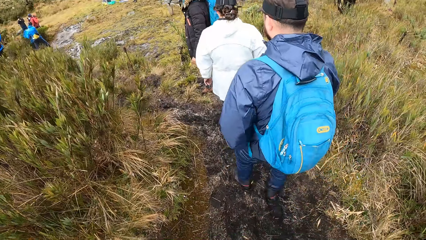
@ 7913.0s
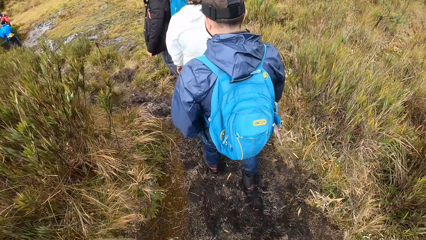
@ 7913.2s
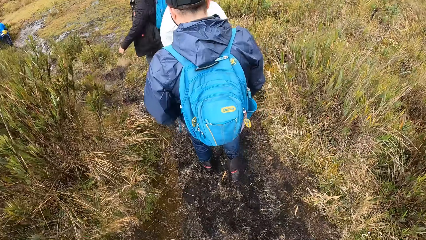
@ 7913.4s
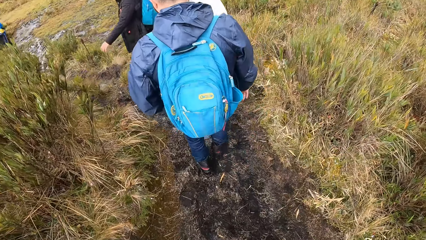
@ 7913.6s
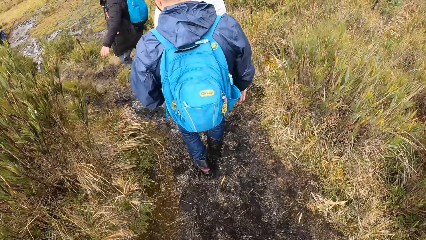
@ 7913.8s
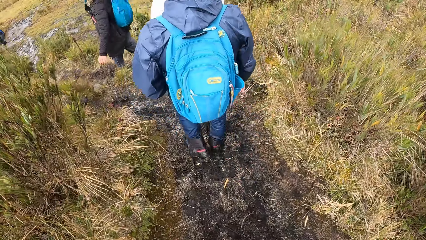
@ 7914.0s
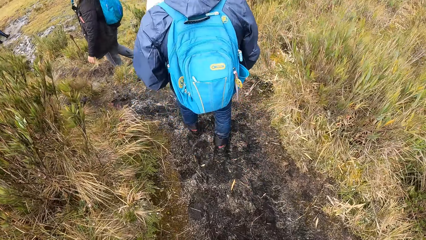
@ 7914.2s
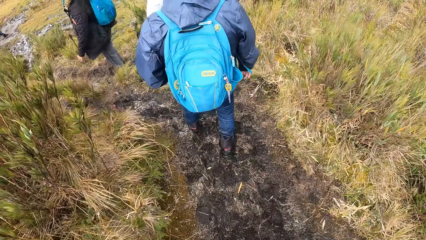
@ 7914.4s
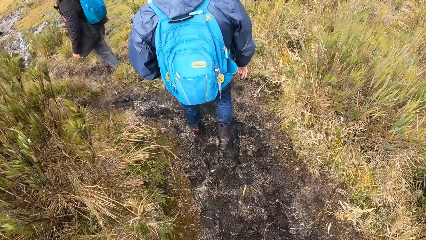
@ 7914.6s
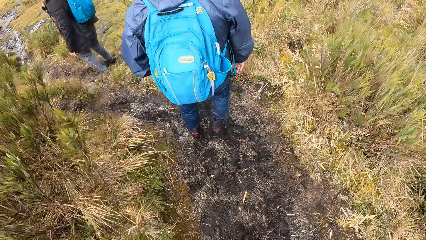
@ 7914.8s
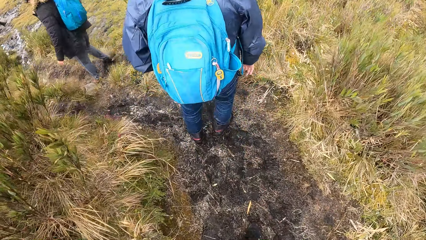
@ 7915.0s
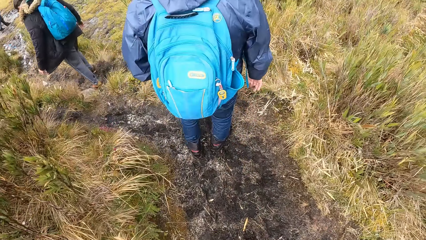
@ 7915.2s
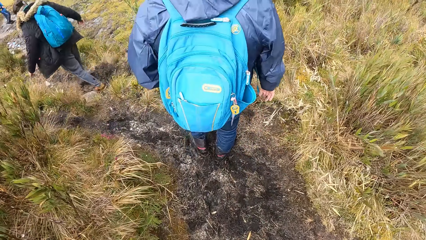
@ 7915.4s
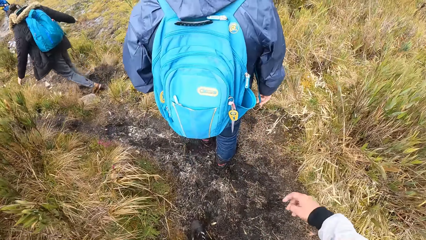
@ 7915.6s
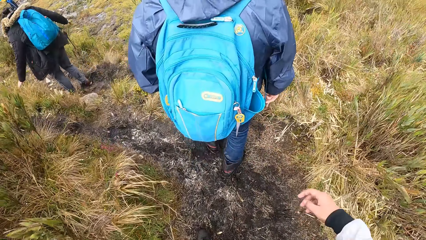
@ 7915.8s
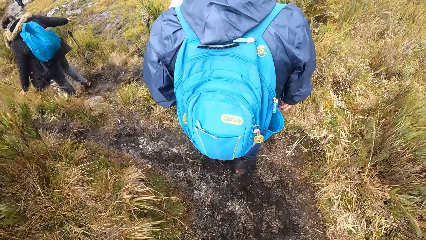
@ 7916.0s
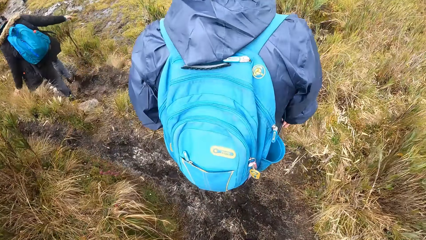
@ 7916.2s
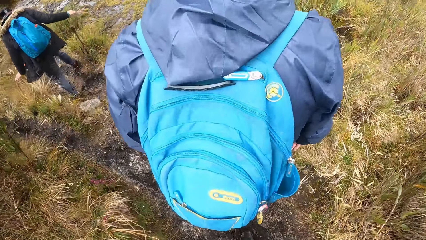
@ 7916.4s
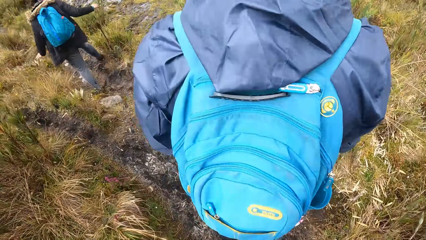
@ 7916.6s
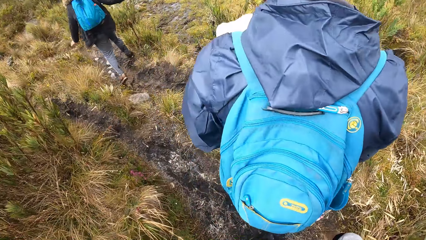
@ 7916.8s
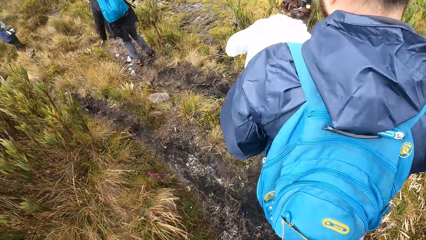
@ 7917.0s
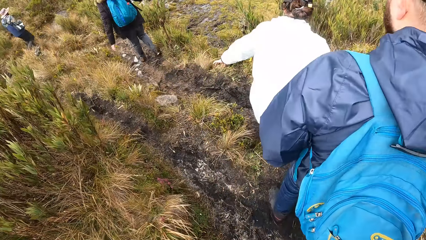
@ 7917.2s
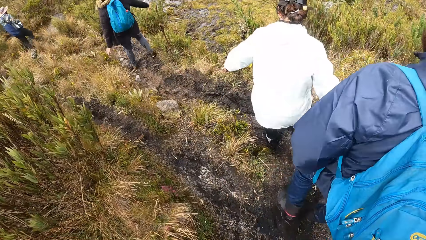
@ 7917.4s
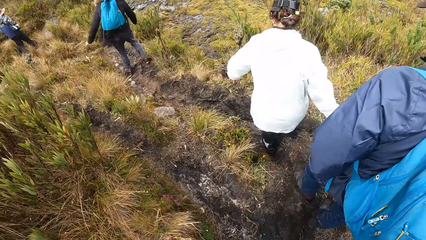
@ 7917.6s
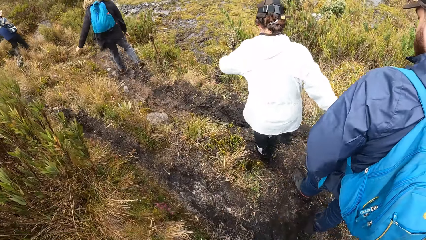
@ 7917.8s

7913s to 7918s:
The camera wearer walks through the vegetation.

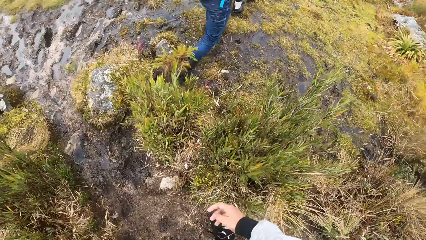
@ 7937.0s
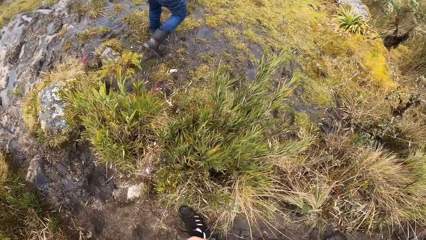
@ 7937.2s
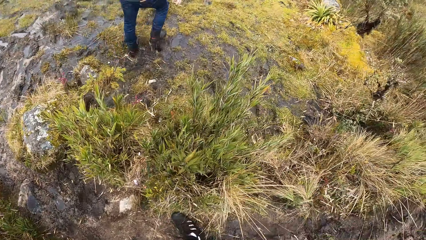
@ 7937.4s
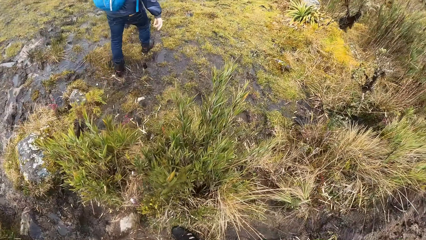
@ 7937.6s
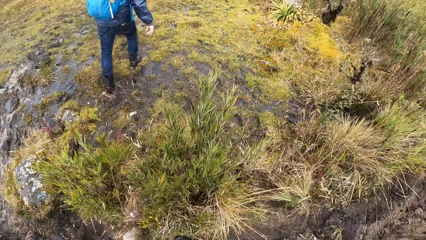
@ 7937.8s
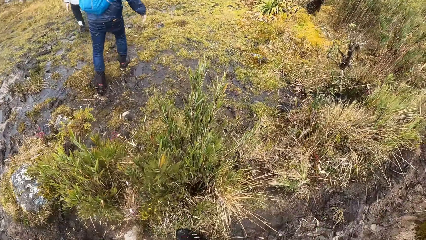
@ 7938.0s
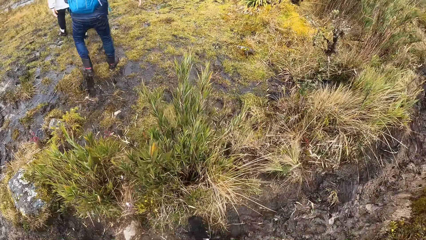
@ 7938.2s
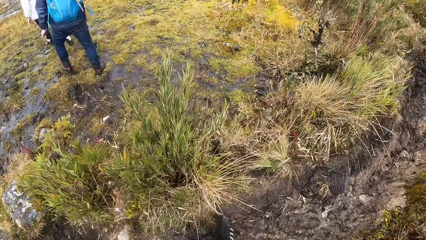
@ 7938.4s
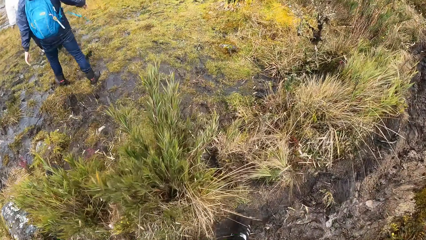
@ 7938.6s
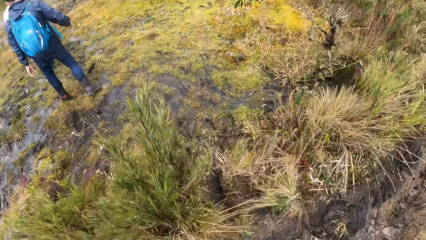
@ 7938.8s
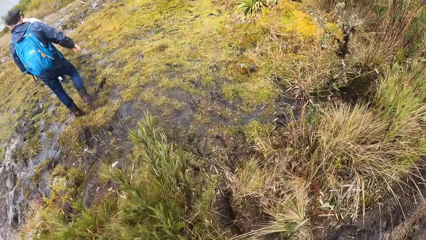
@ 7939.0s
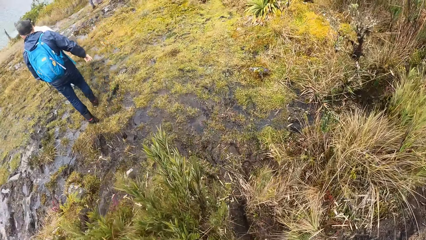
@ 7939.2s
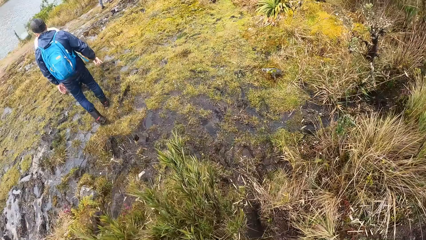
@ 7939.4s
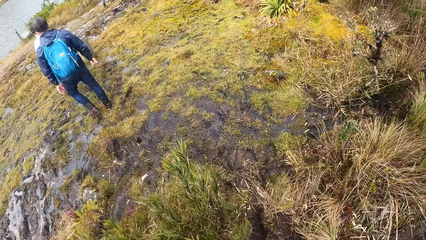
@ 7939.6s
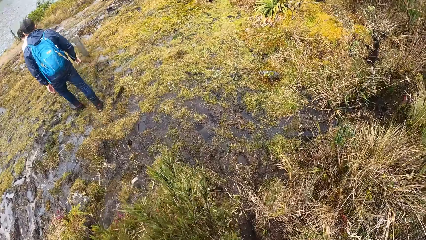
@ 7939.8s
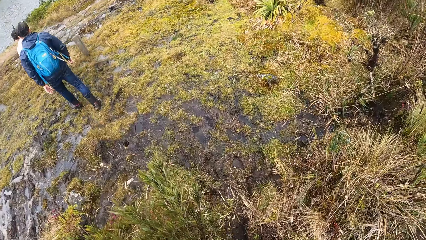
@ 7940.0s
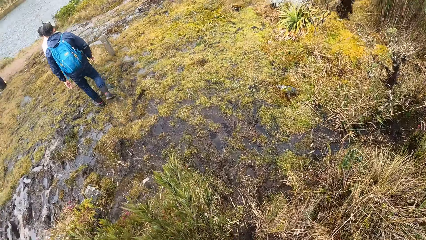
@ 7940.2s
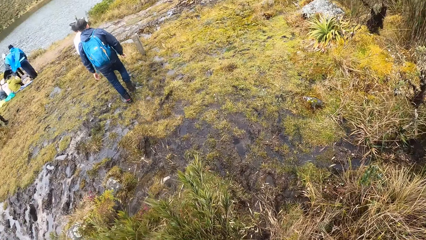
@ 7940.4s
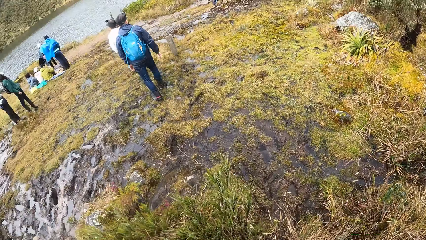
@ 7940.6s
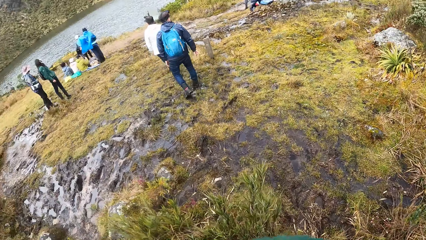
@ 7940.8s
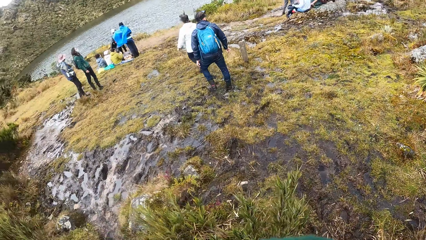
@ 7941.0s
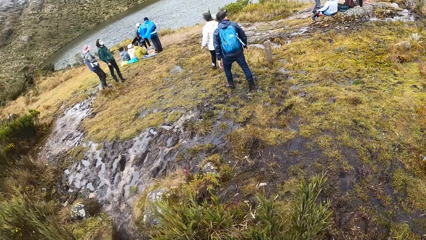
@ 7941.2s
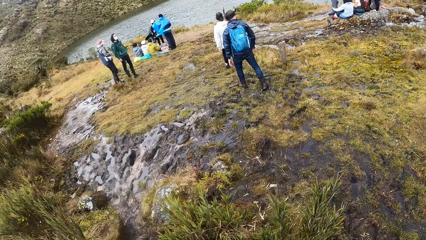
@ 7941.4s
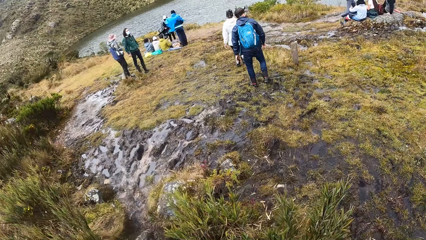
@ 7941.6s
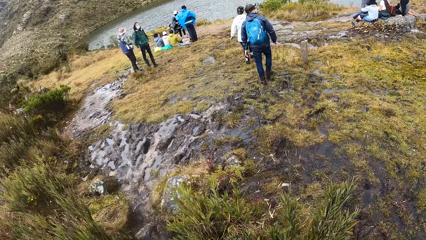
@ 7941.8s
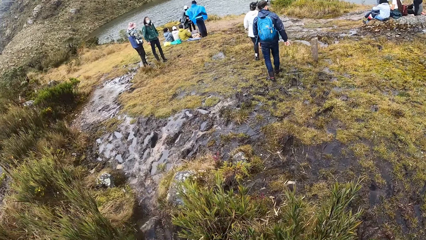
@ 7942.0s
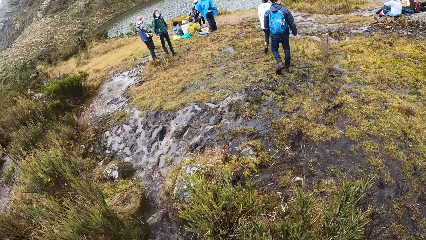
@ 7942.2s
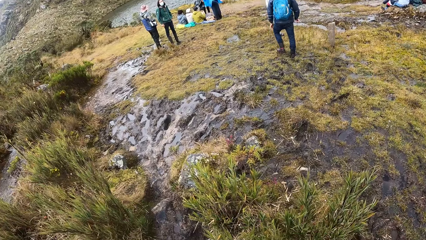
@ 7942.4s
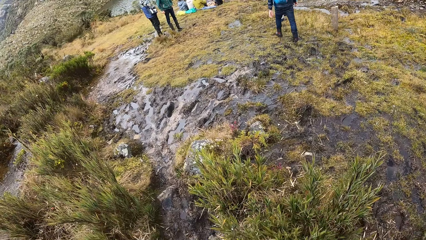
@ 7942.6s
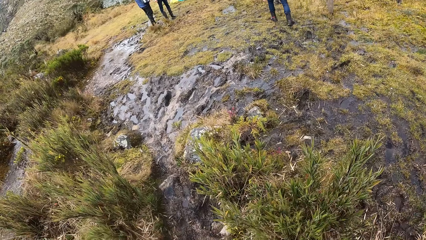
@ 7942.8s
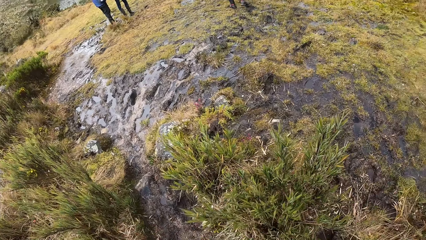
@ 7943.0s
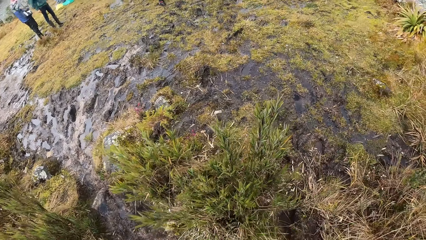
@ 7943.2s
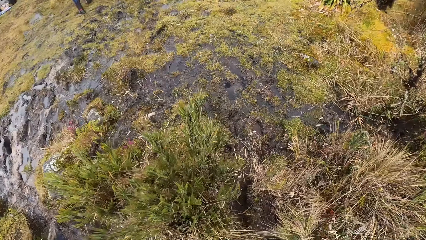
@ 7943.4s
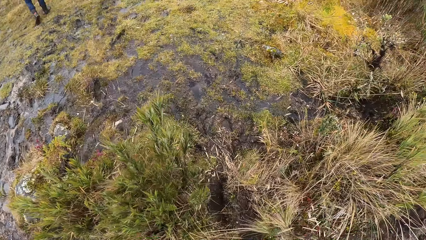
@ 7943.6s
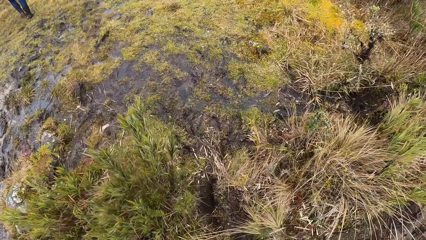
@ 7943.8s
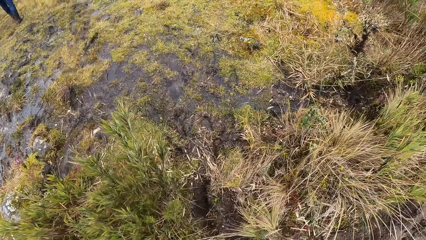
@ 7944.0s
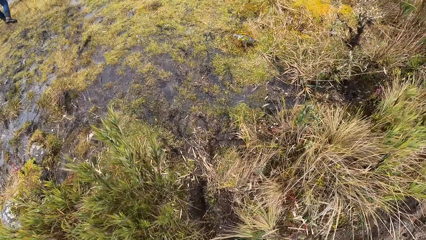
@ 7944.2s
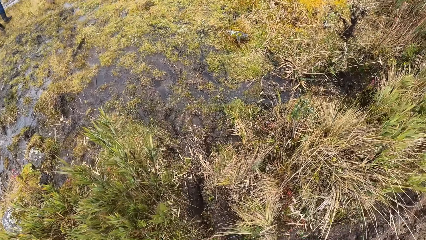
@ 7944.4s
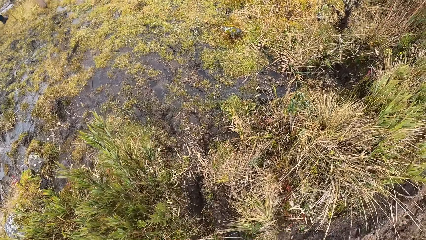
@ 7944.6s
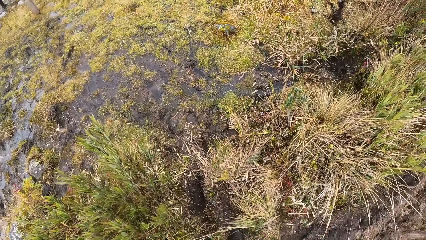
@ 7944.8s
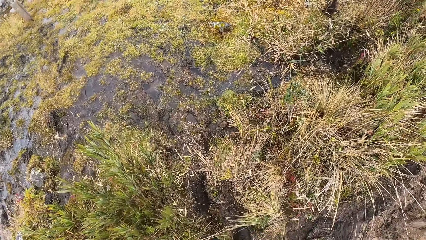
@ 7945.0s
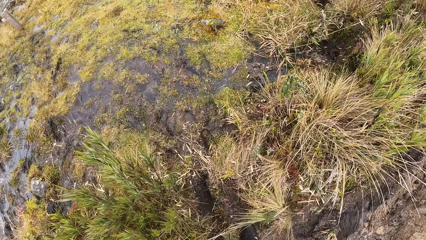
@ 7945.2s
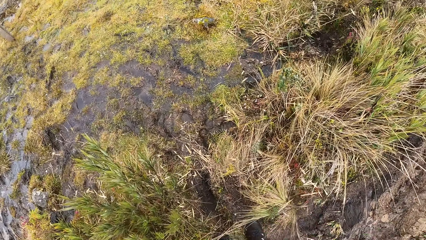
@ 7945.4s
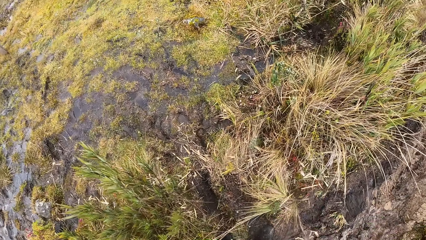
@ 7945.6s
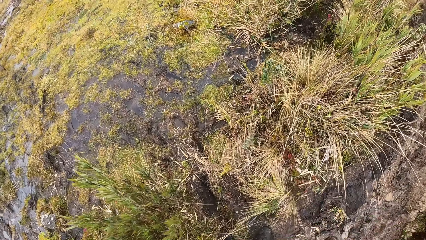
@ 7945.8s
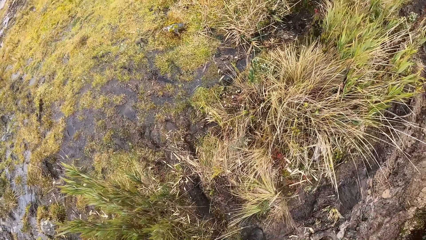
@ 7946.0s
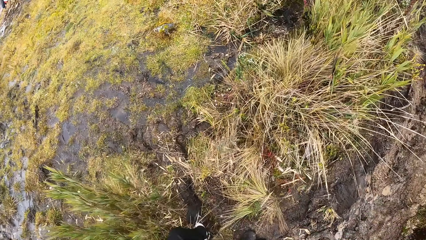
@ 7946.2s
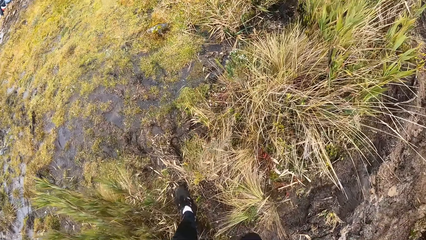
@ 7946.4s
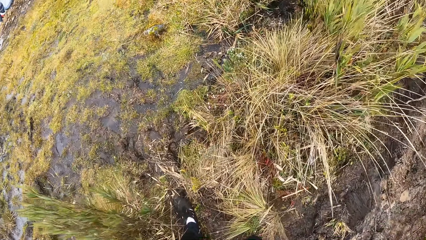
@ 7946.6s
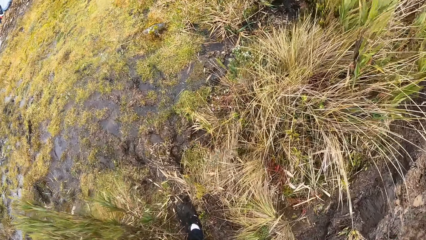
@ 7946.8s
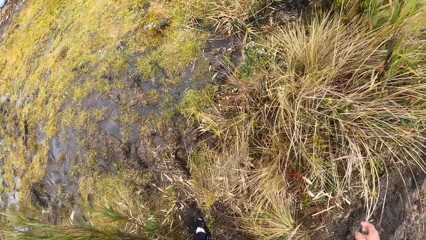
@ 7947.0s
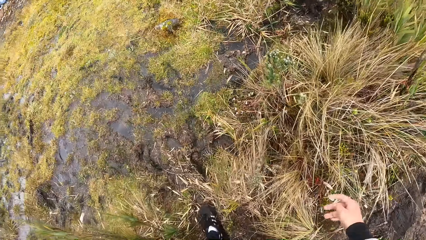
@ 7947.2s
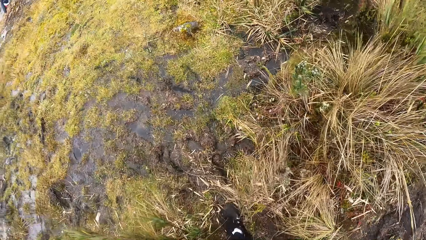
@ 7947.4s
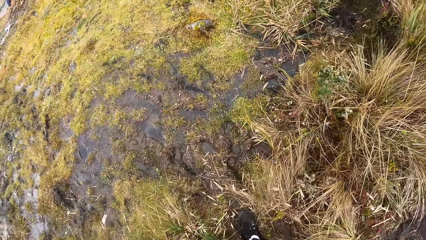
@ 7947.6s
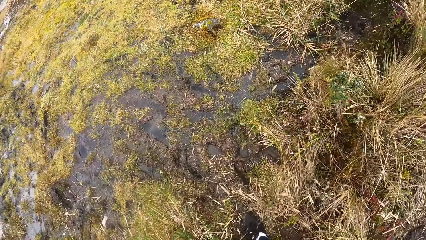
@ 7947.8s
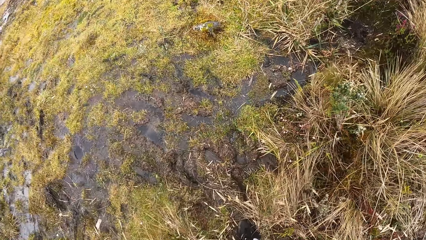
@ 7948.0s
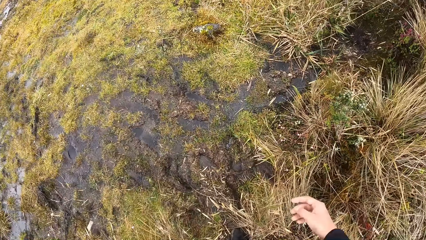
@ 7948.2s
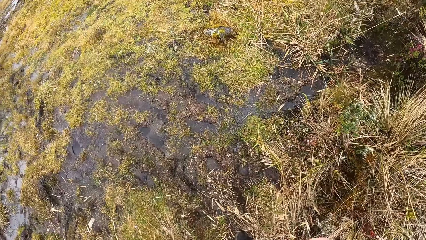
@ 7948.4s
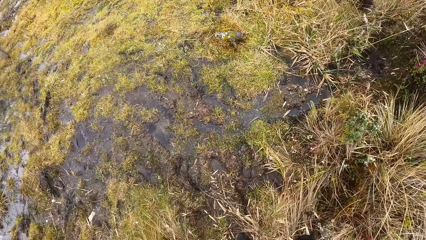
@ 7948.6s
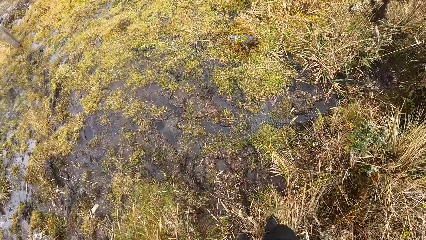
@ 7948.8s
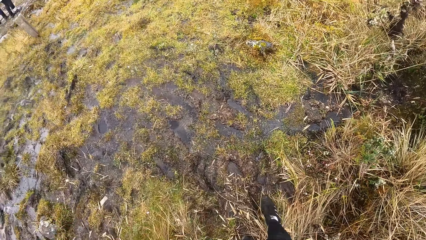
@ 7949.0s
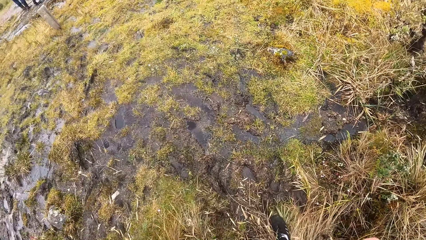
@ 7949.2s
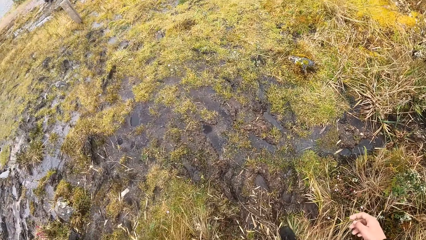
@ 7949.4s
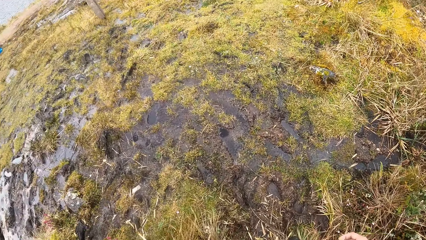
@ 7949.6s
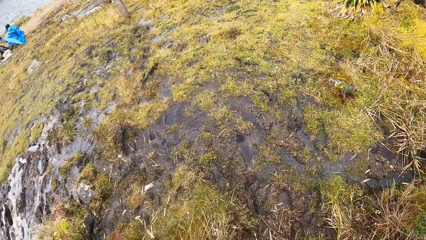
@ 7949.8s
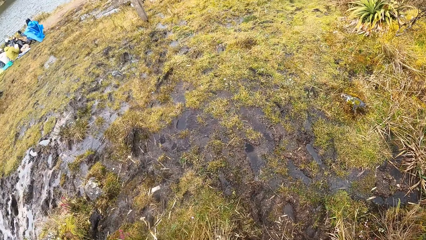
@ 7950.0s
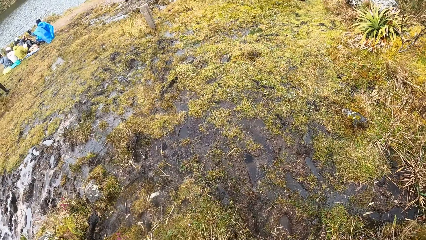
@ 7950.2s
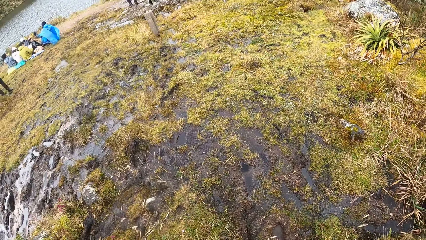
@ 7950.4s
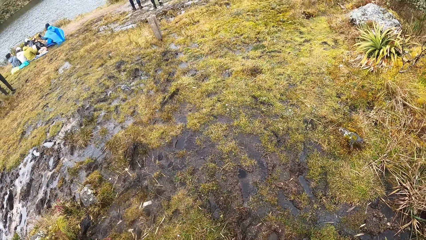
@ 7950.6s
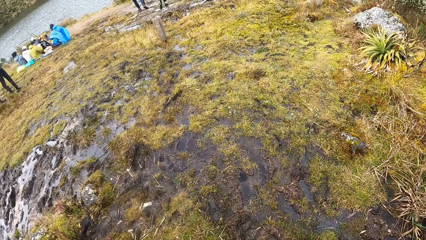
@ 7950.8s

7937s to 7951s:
The camera wearer looks around the vegetation. They walk through the vegetation.
